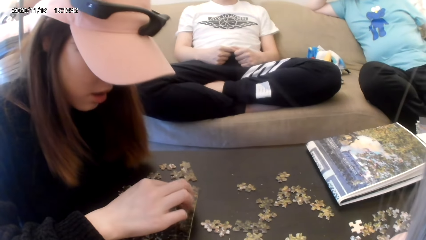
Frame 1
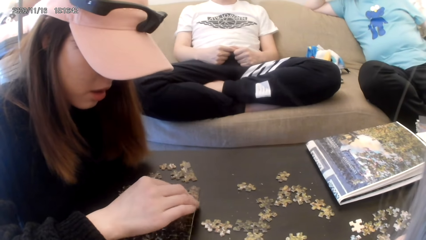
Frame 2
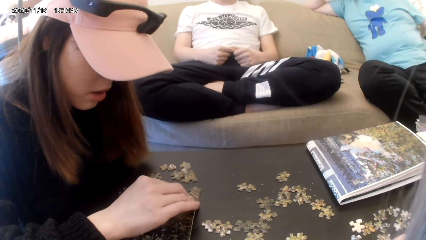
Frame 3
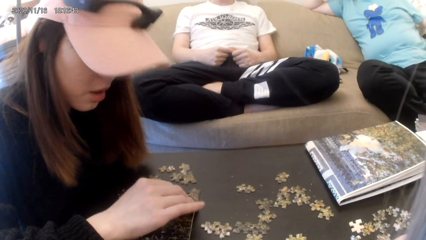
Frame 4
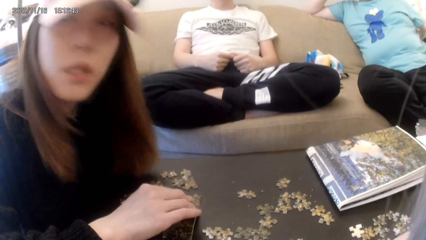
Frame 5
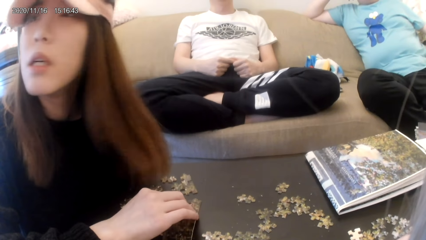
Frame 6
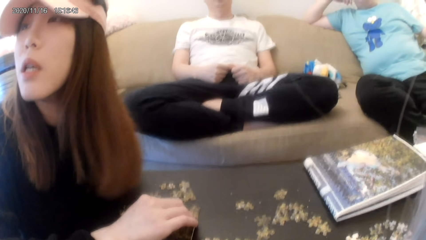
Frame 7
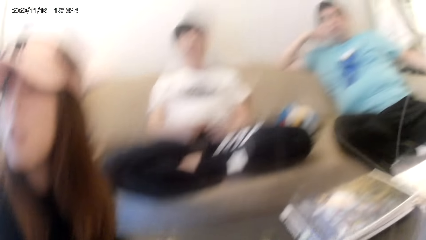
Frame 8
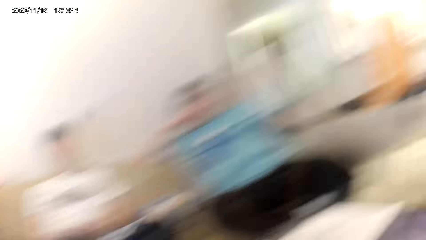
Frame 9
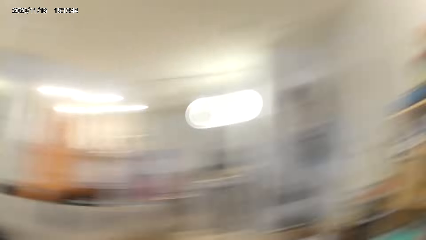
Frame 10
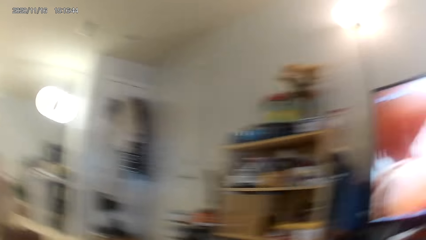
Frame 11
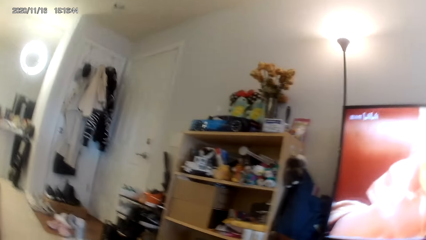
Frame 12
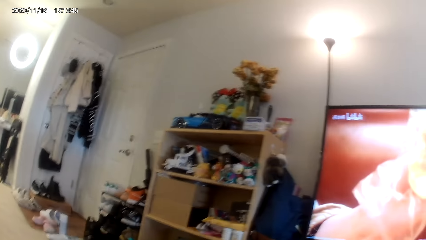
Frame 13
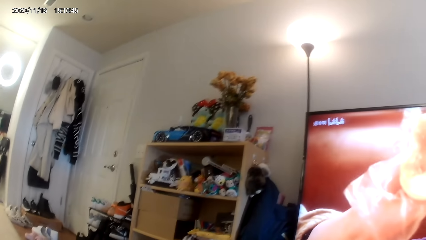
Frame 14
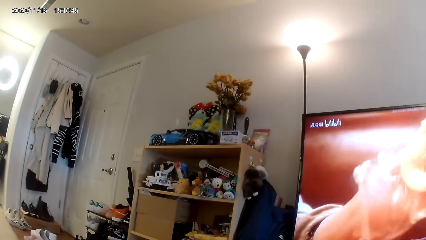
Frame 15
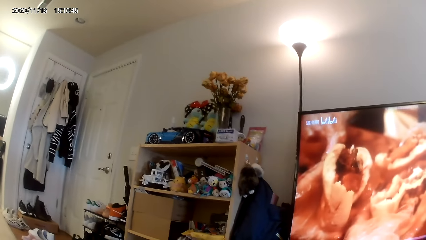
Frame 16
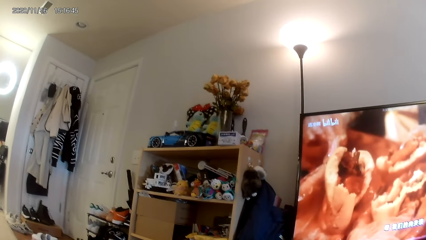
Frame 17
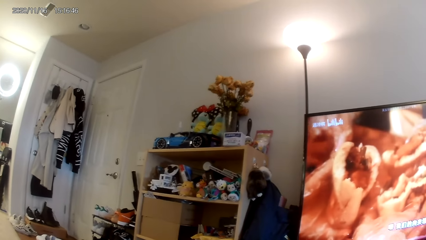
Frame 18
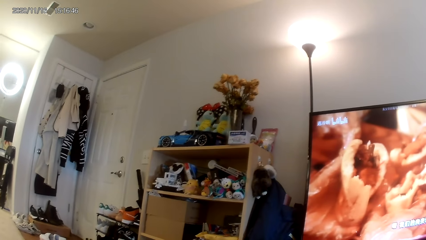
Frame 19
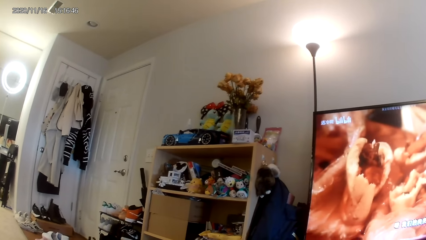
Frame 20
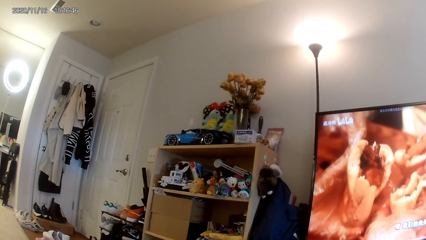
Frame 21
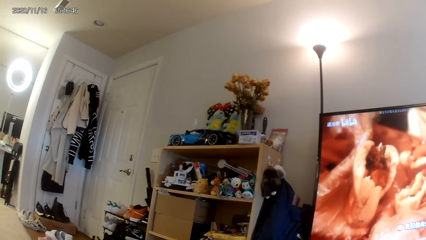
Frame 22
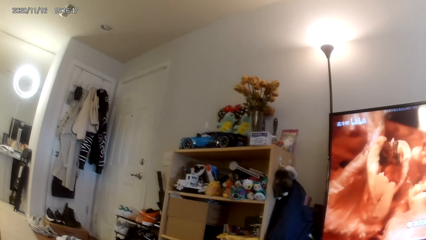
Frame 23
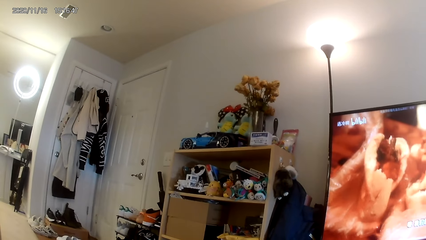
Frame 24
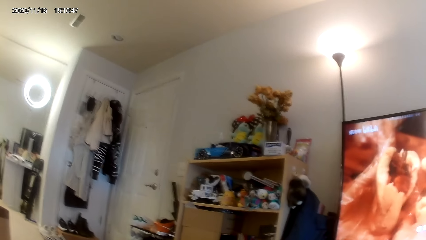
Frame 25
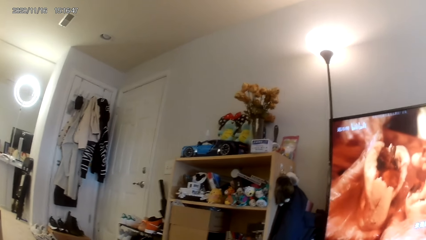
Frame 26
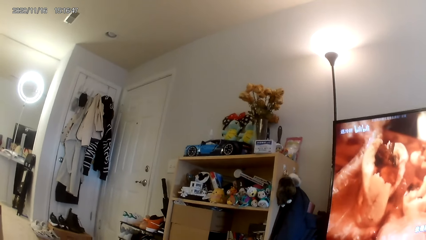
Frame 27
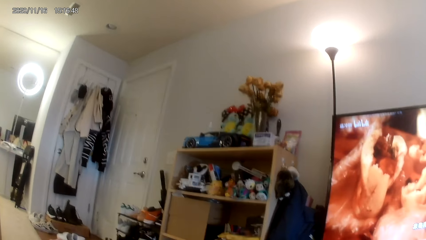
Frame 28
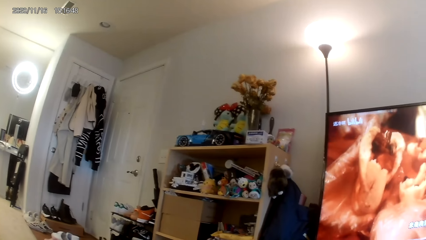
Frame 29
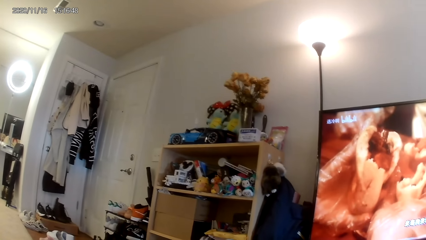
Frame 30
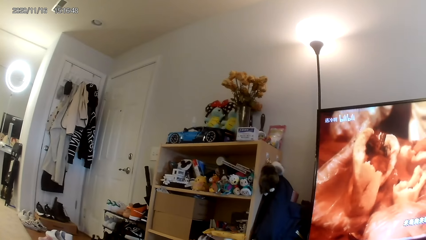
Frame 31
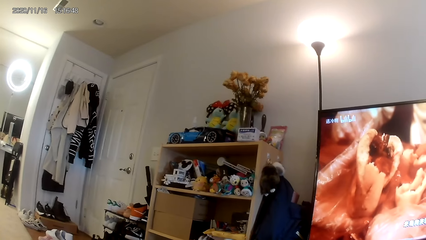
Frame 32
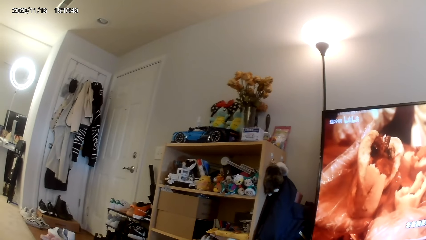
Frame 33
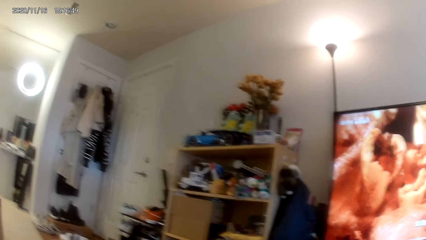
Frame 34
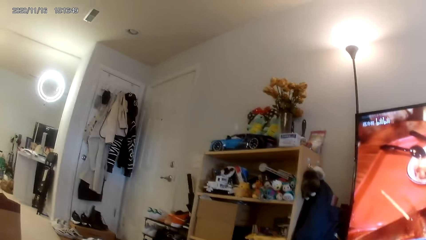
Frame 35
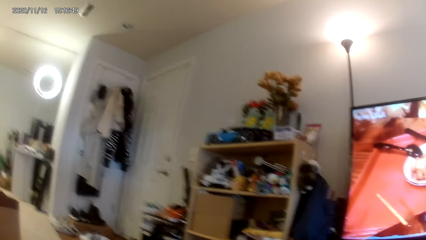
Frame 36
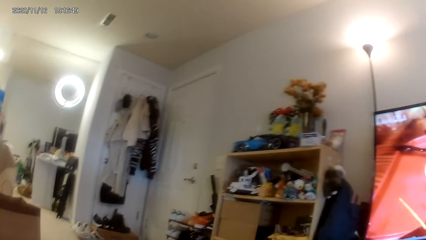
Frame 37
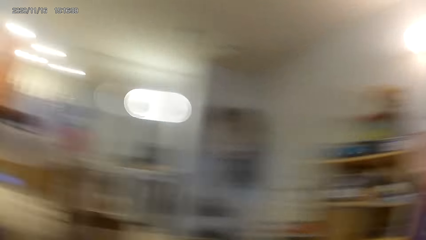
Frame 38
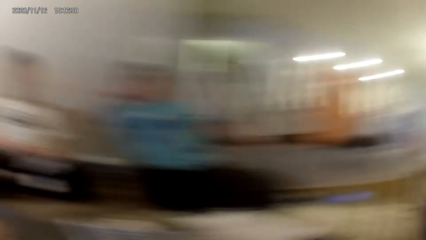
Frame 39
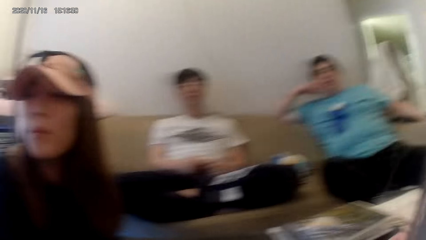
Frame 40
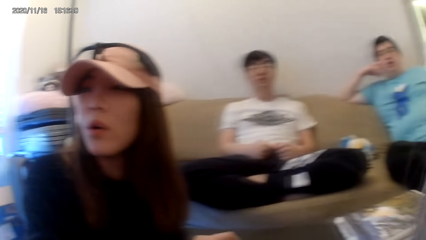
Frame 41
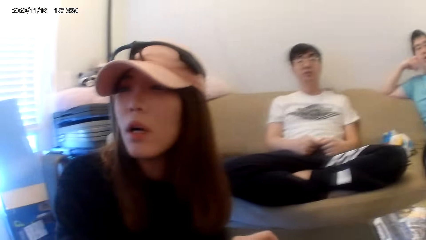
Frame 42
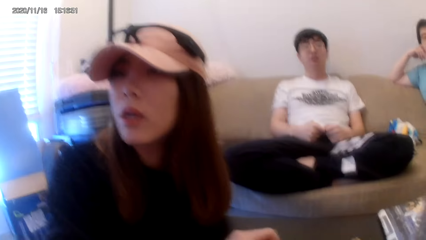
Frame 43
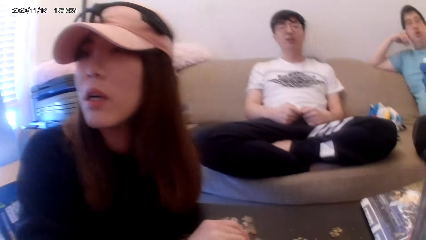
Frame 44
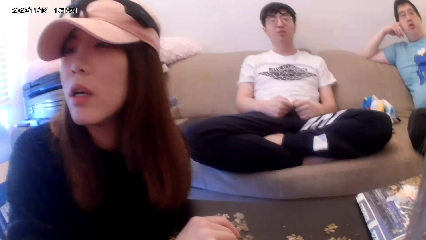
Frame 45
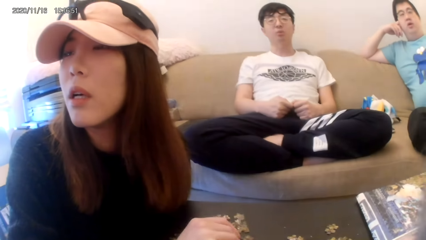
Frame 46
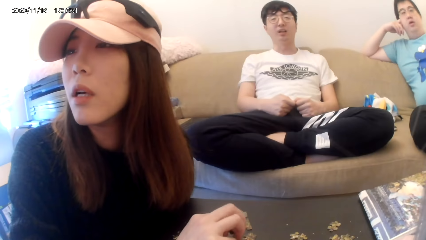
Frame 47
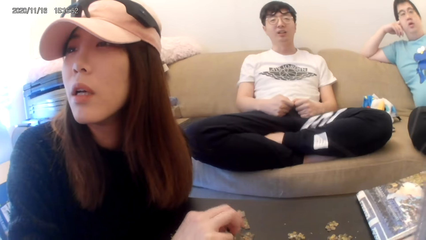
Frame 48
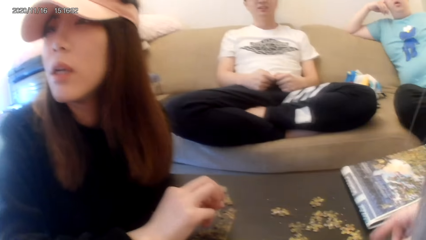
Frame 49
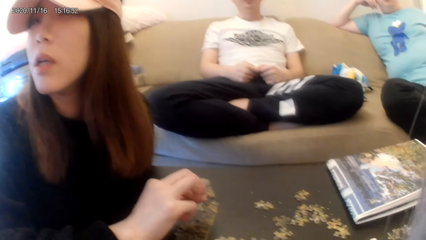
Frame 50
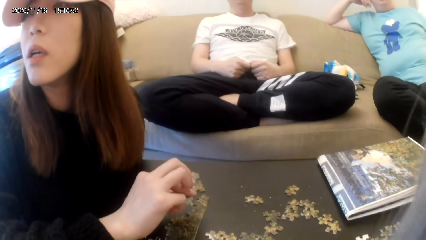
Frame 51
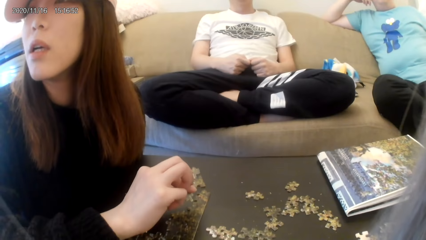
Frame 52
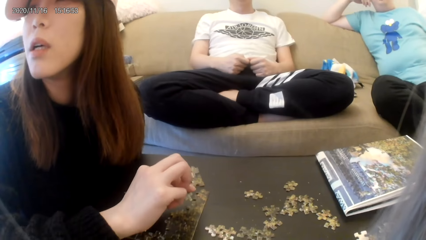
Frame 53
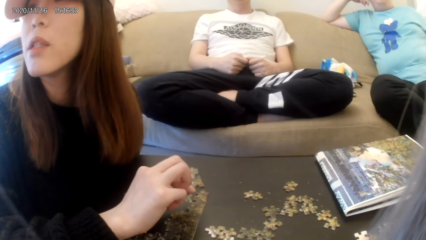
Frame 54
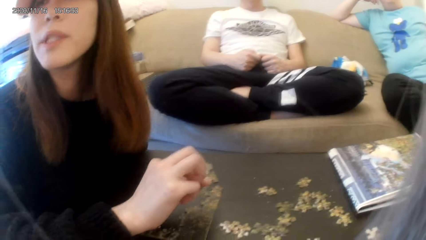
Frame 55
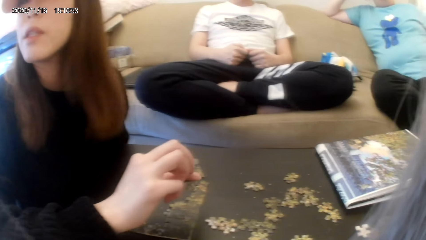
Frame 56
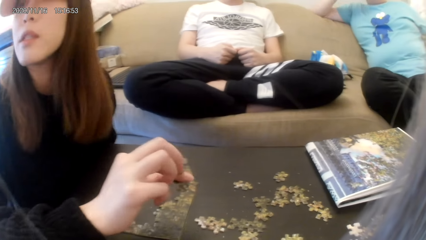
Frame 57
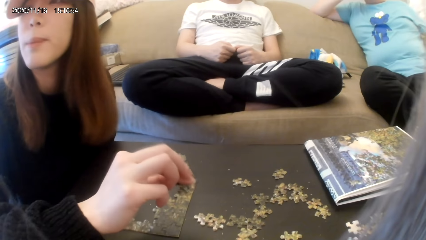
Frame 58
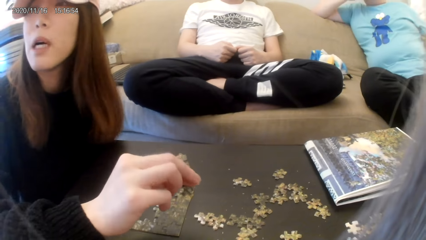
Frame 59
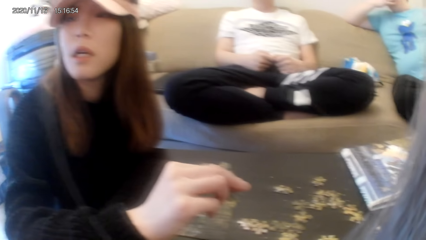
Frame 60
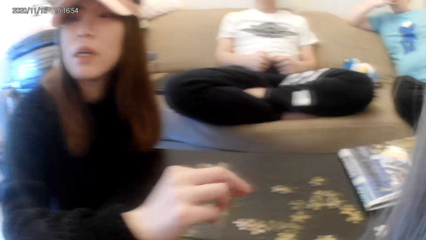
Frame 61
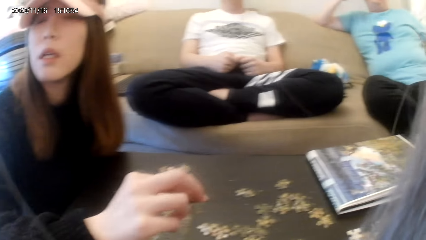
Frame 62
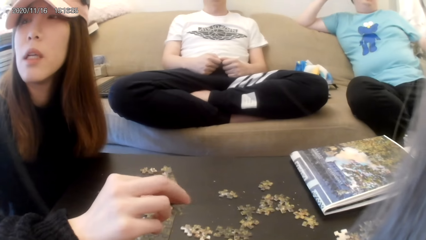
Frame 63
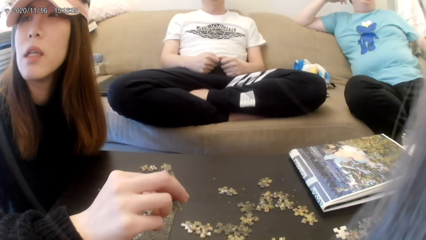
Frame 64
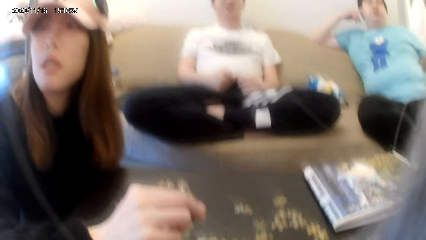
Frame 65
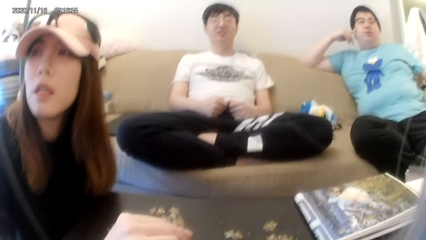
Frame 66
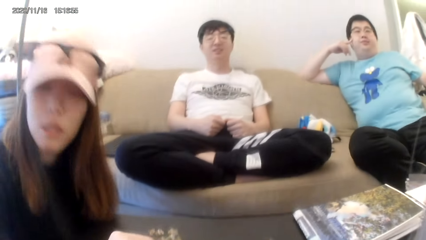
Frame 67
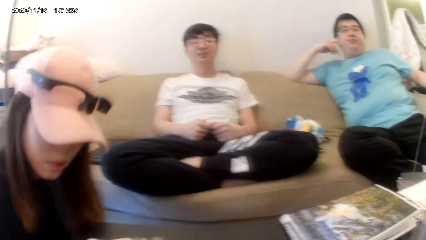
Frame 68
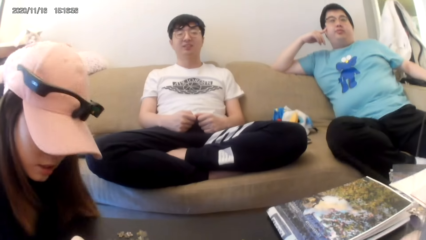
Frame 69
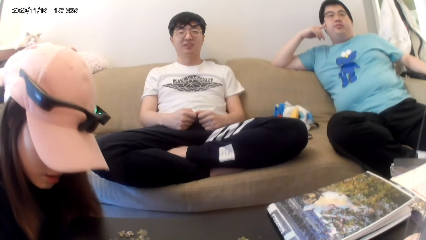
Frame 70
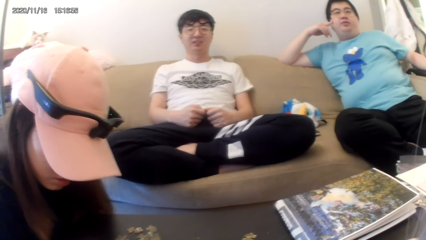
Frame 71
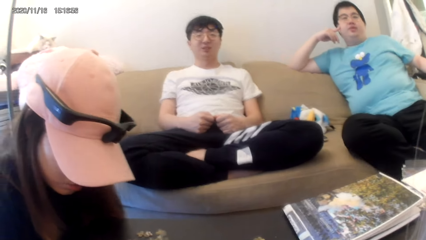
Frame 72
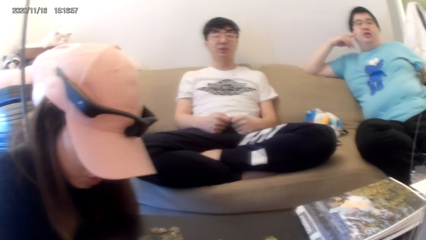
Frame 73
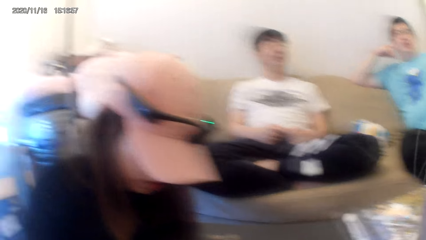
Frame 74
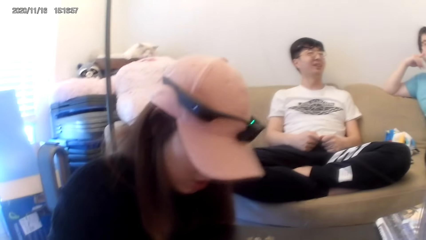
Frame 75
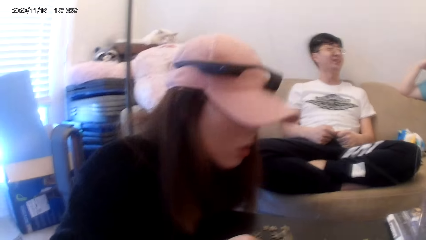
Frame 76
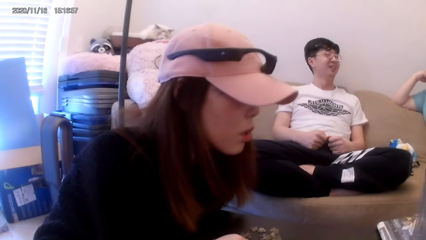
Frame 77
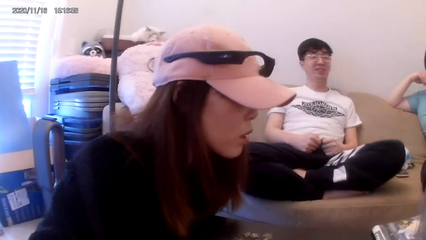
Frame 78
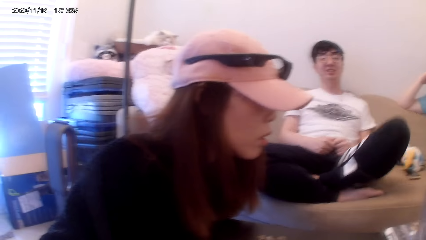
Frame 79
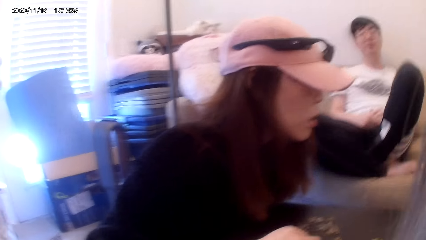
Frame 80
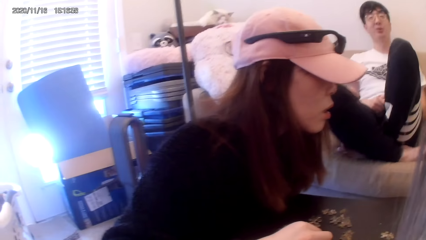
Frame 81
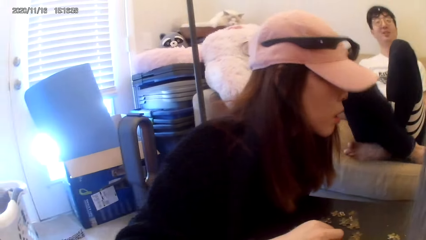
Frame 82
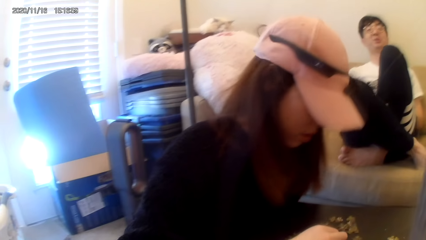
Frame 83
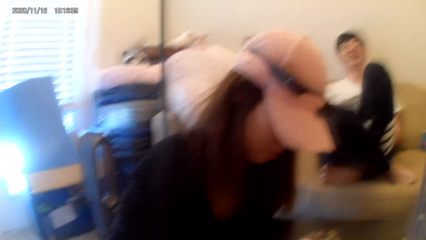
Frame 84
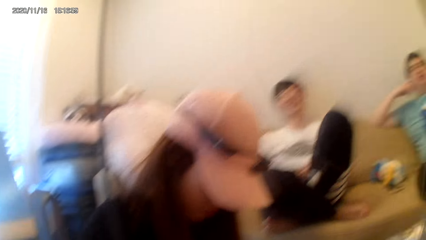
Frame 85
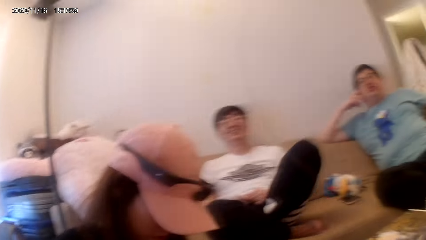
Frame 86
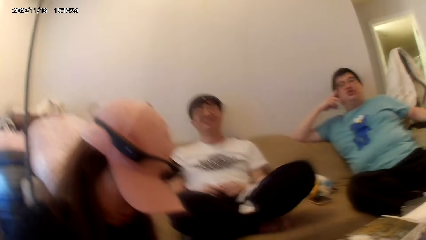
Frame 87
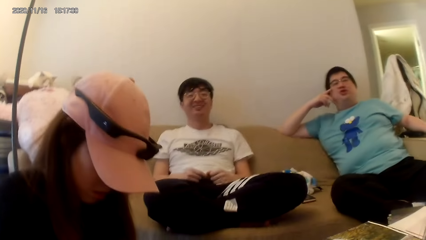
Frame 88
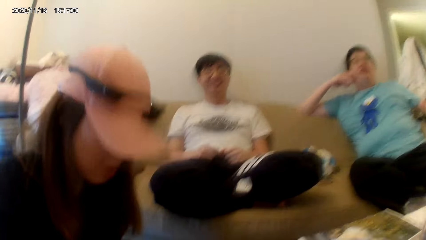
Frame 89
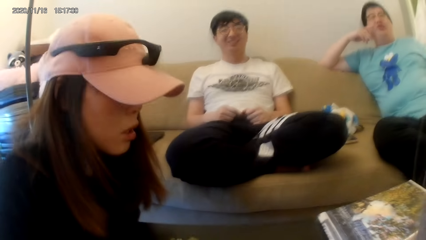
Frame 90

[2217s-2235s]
The camera wearer looks at the TV. They dialogue with a person. They dialogue with another person.
